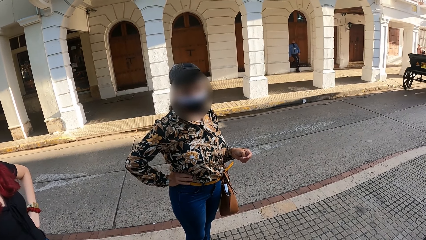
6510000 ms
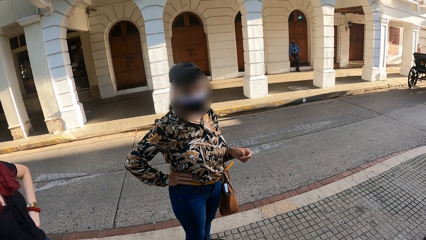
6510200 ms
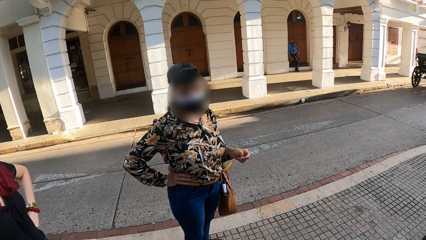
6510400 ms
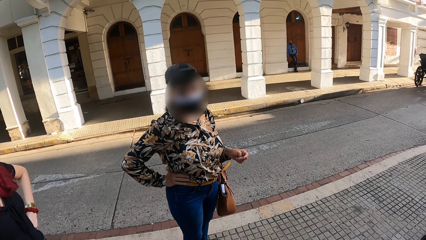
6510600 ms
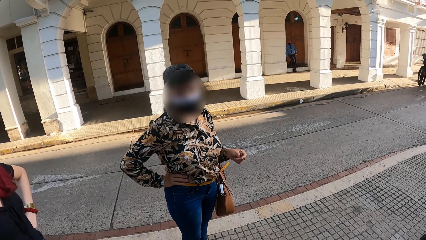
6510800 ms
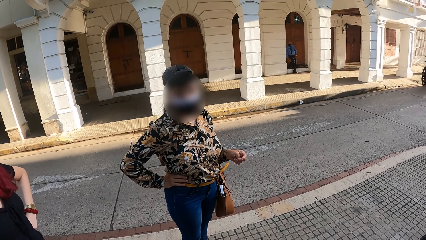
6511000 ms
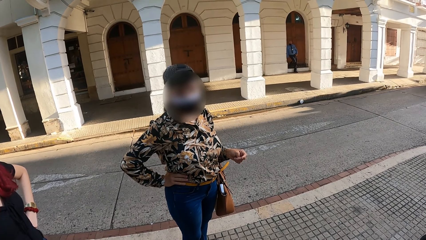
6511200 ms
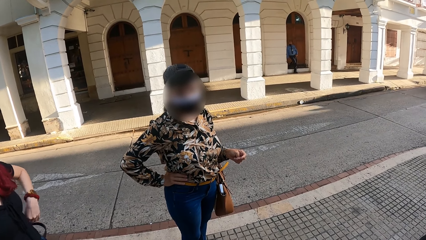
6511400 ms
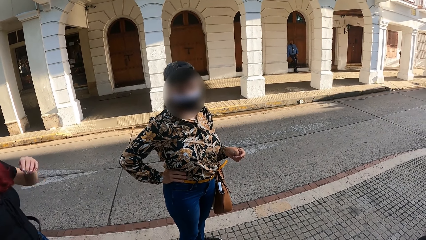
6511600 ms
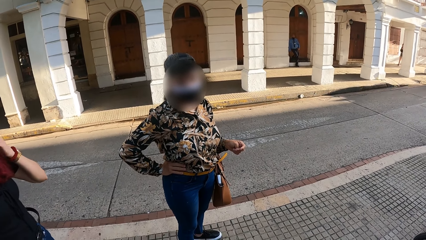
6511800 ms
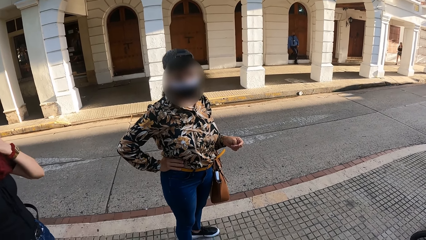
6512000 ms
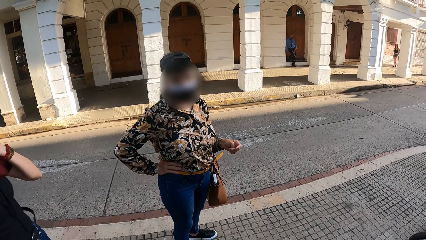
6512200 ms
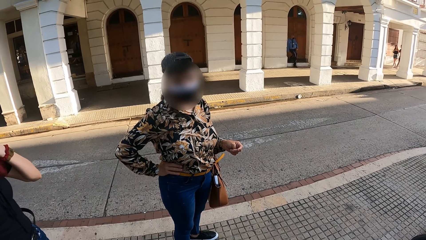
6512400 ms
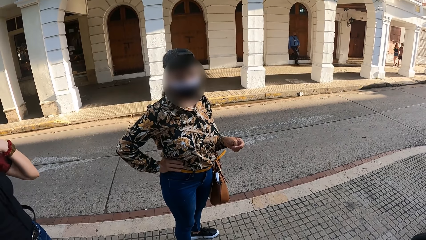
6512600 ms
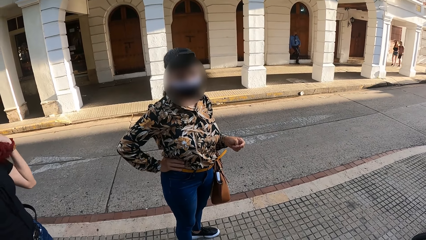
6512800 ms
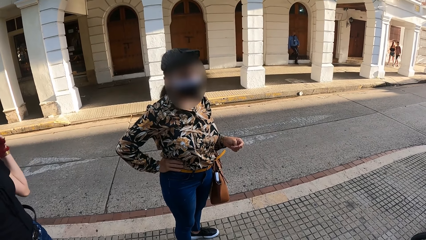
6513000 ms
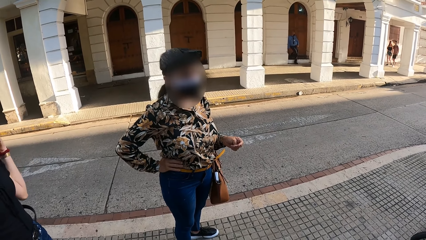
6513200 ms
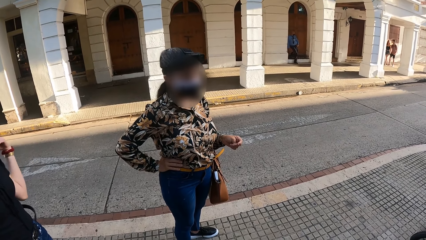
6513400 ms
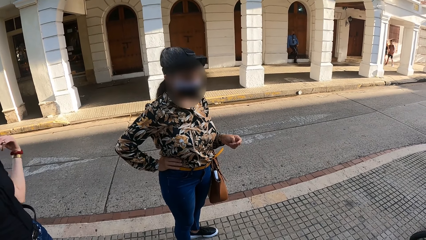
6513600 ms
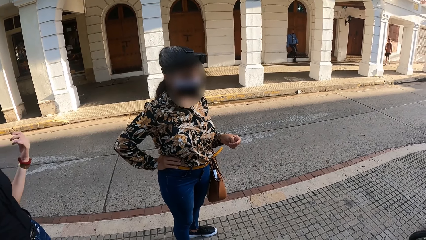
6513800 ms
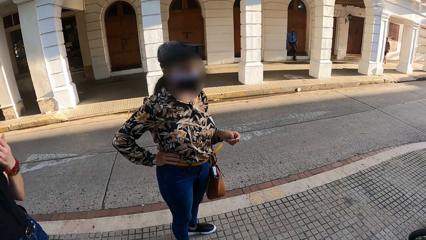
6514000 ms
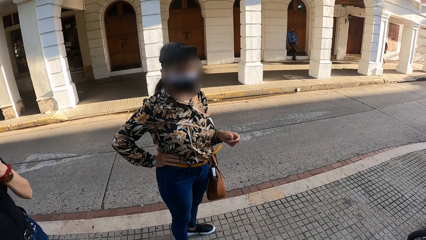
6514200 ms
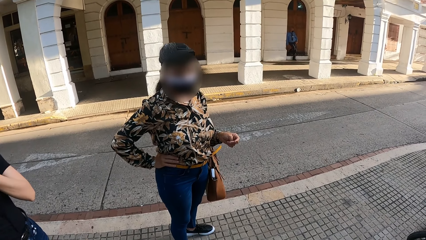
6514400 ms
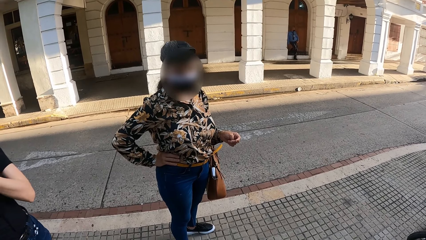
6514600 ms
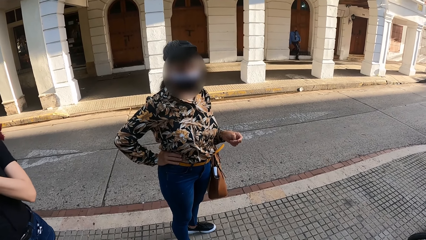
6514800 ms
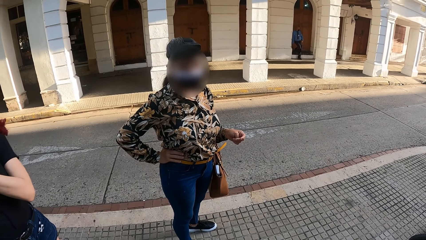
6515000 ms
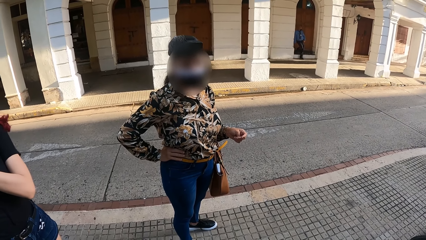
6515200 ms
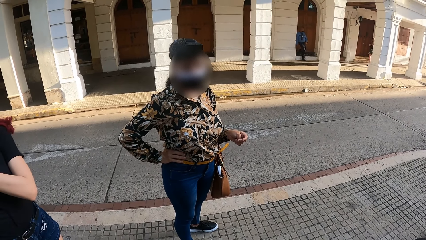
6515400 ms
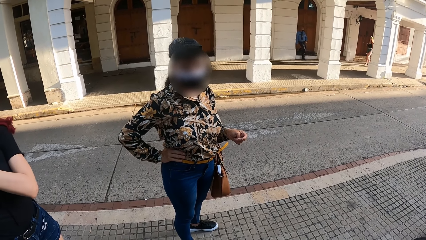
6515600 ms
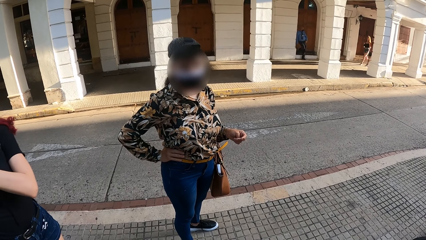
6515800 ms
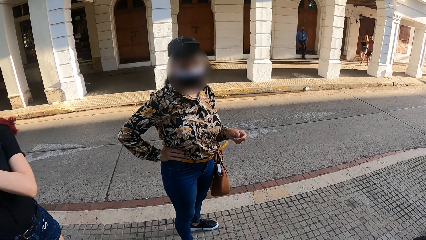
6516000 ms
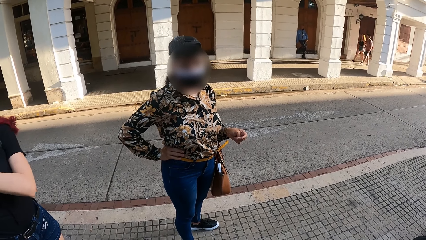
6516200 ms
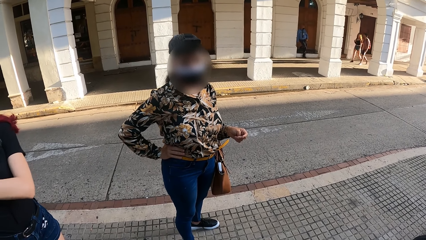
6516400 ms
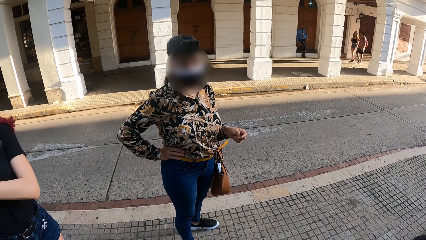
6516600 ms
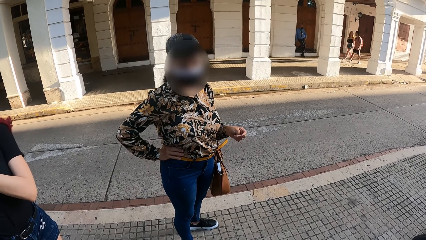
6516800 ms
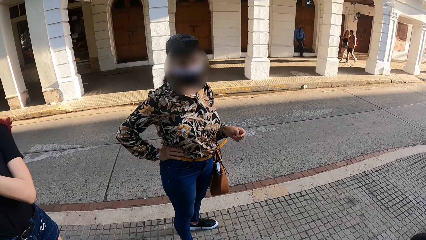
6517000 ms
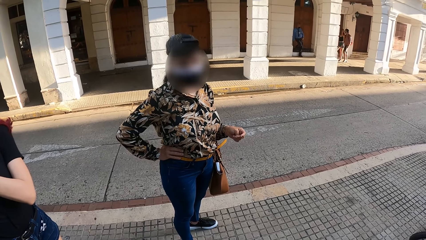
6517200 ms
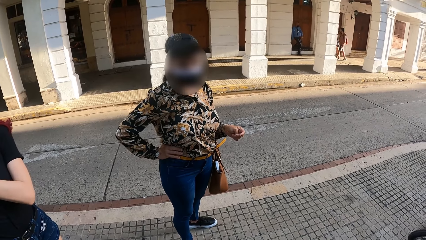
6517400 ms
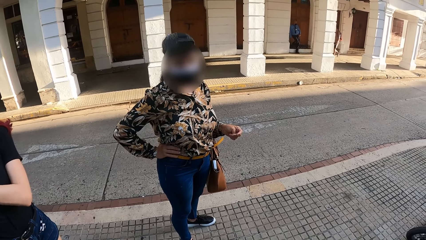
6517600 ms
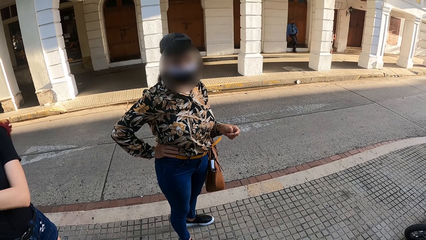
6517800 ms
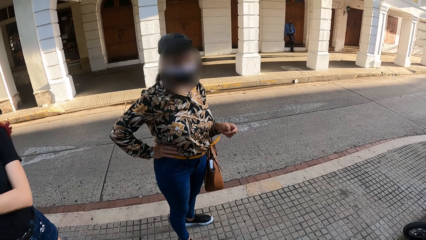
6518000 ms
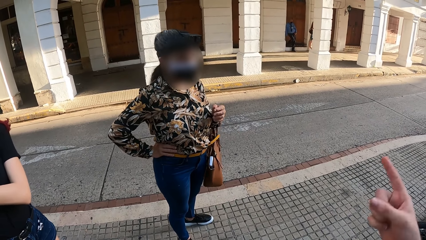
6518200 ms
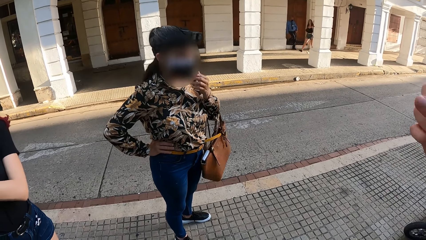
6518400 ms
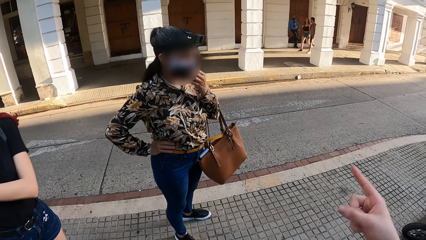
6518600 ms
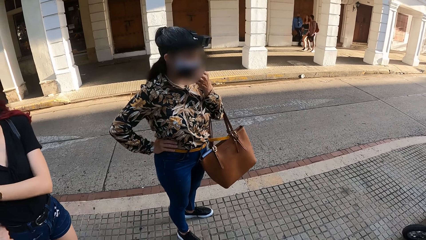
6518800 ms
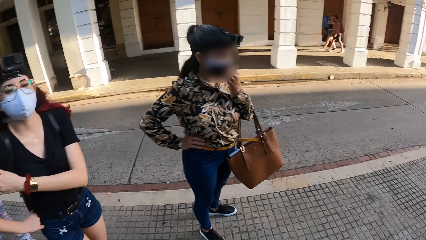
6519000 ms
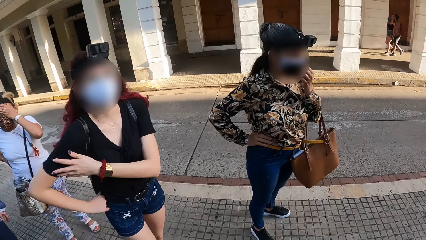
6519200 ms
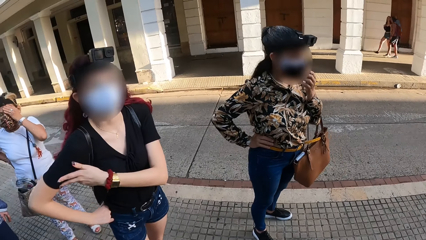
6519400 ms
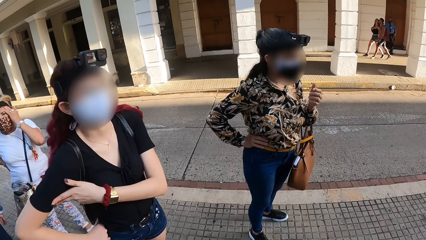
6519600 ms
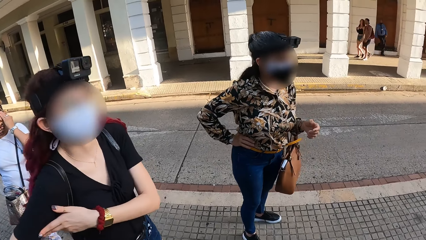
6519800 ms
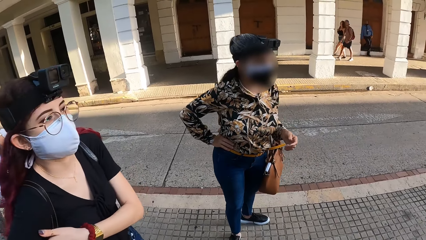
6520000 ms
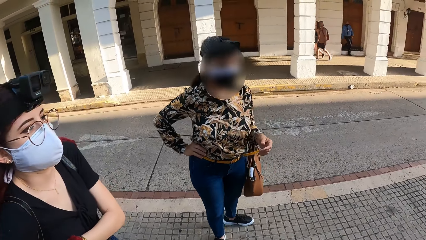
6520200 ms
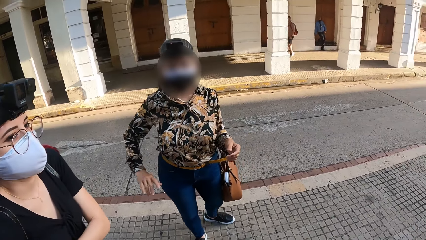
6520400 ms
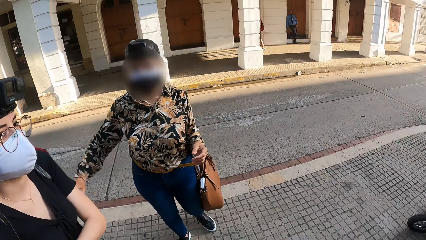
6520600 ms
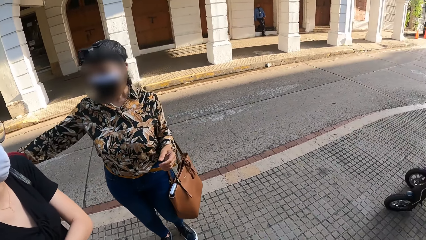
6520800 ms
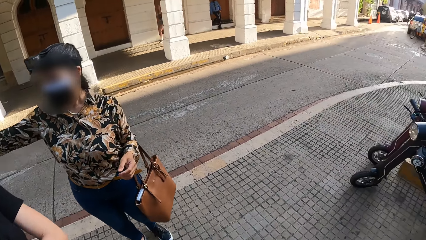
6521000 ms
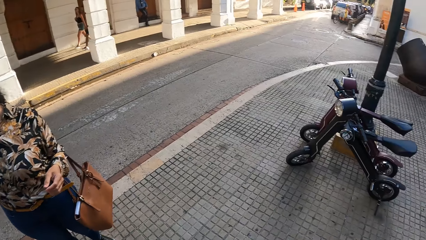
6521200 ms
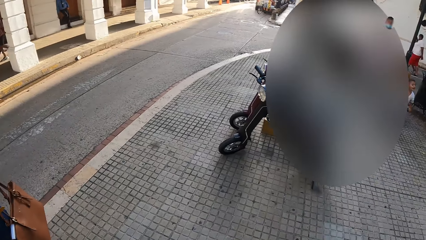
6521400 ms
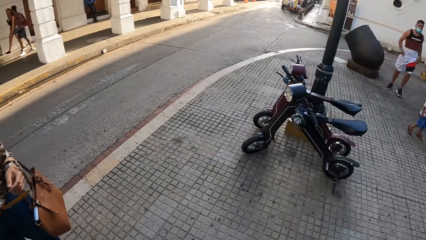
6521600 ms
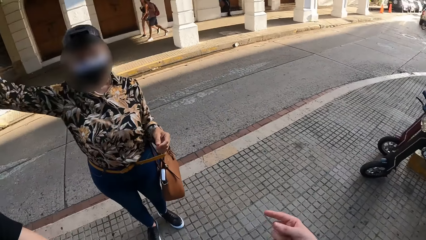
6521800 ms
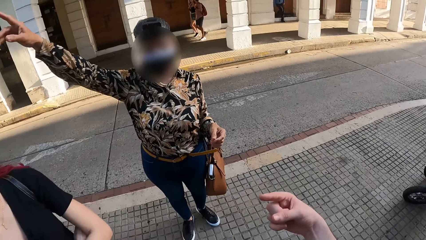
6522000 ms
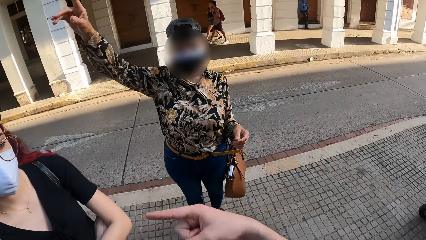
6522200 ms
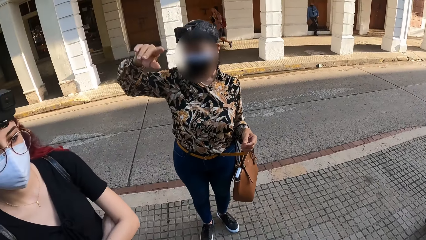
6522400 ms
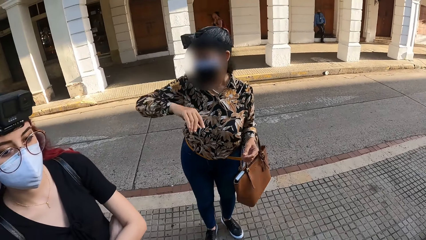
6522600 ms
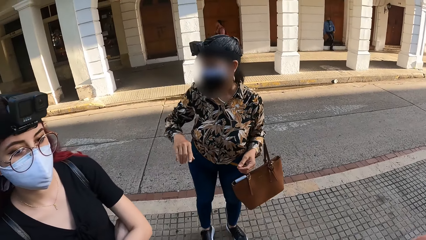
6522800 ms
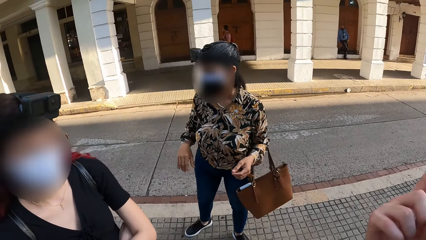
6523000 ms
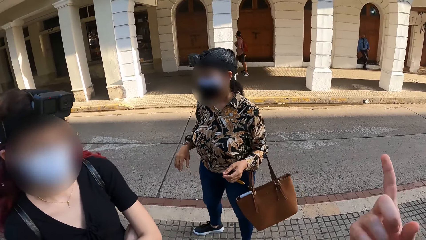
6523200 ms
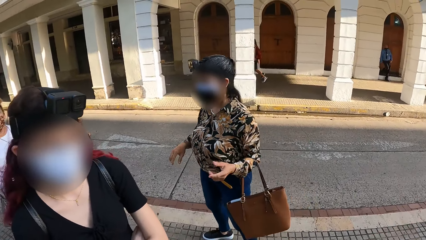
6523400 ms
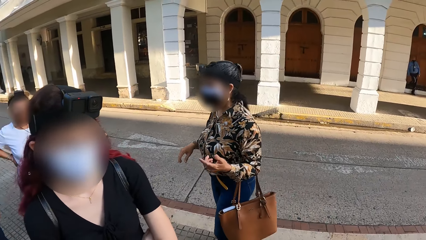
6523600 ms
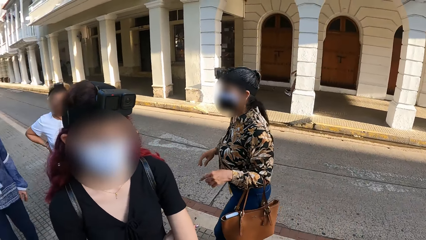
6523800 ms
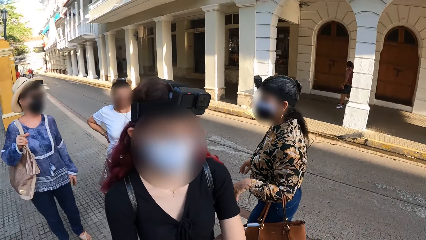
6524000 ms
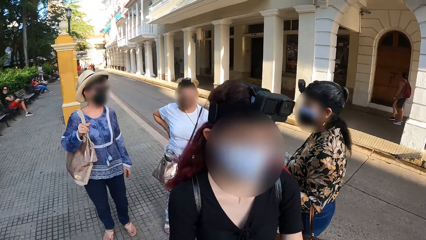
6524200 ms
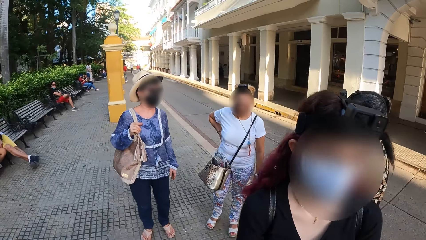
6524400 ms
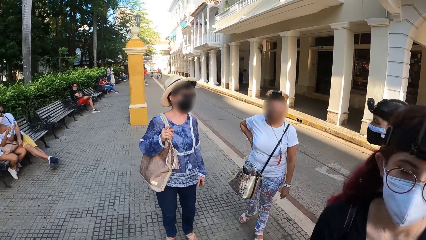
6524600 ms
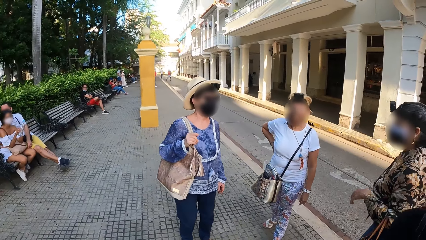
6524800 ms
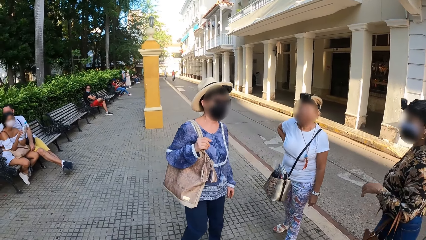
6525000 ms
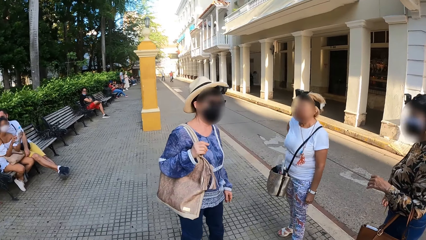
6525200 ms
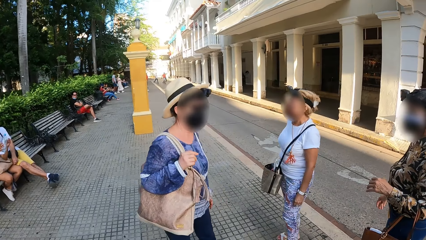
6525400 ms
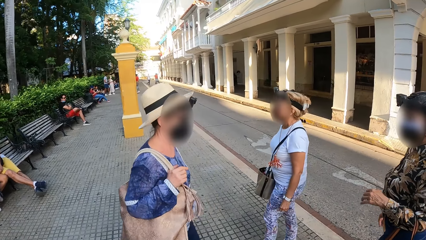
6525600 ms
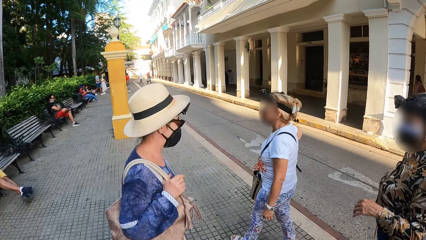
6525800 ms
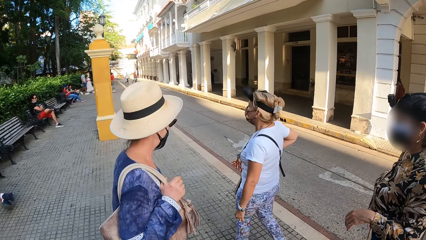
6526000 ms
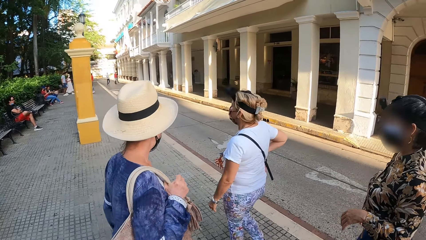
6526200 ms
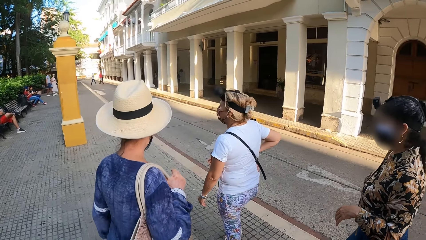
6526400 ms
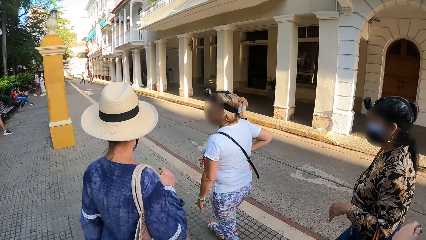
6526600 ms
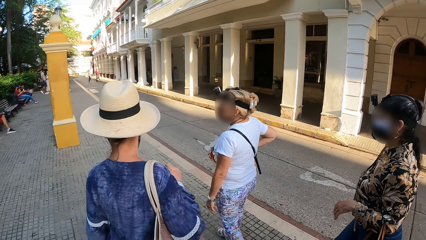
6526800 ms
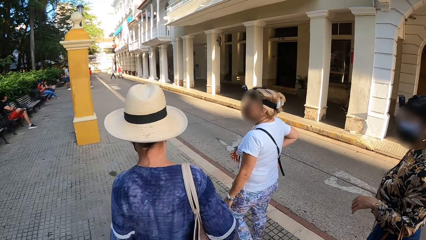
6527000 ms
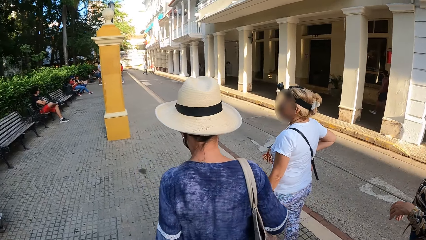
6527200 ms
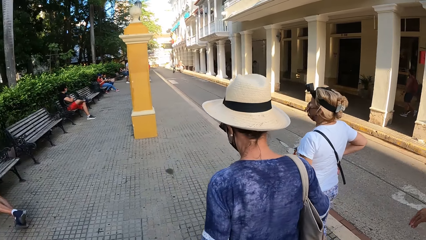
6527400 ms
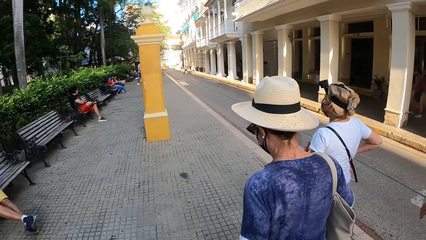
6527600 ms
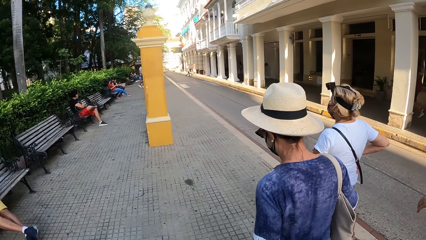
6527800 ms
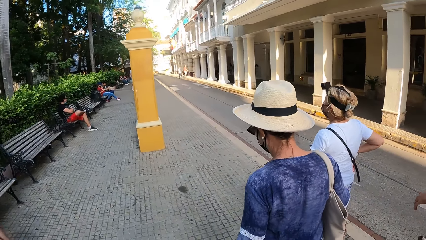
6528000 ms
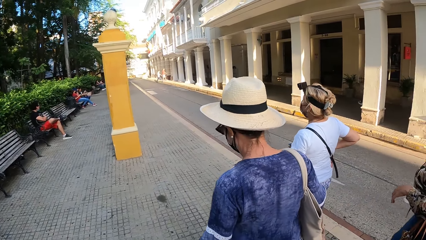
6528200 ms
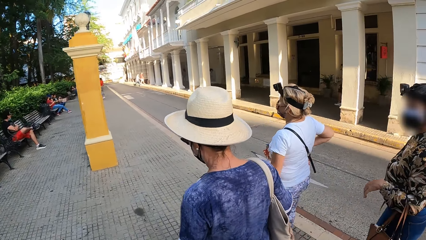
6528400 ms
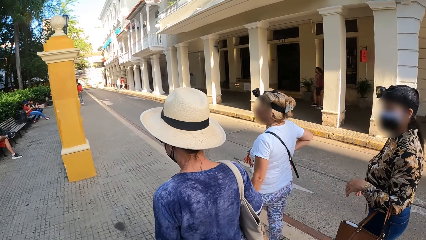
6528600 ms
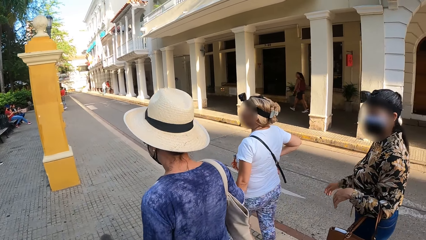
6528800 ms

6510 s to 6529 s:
A woman touches her face with her left hand. The woman adjusts her hair with her left hand. Another woman adjusts a face mask on her face with her left hand. A third woman rubs her forehead with her left hand. The second woman points her right hand. The camera wearer points her right hand. She walks along the road with a fourth woman and the three women.
